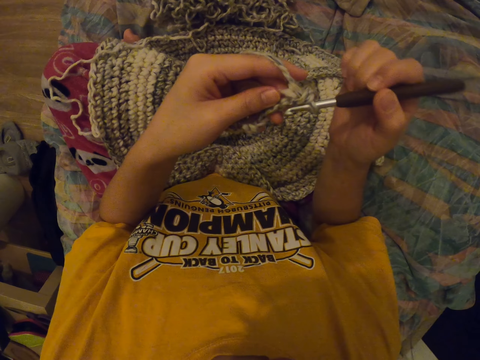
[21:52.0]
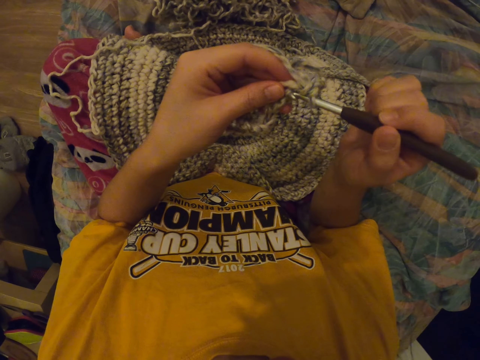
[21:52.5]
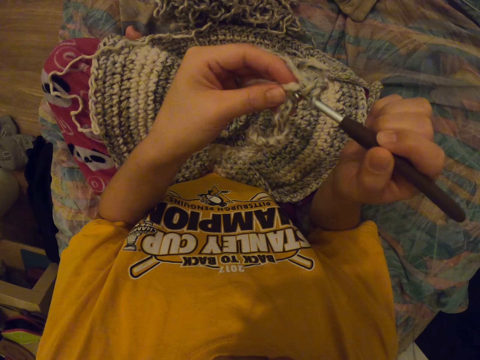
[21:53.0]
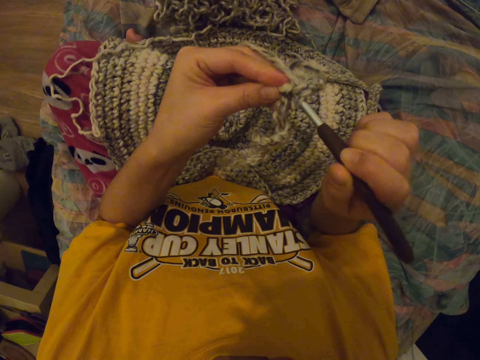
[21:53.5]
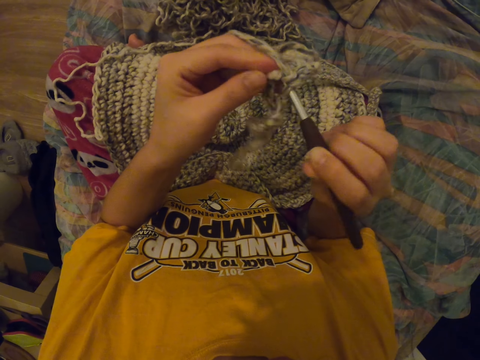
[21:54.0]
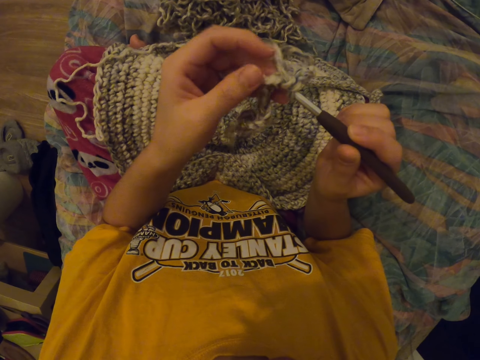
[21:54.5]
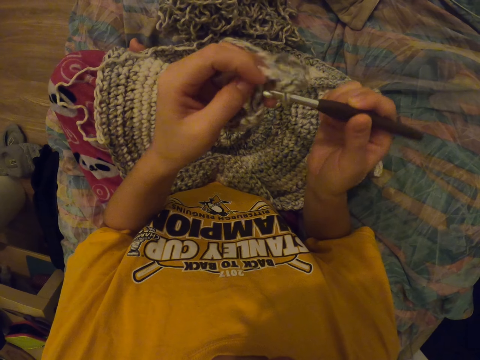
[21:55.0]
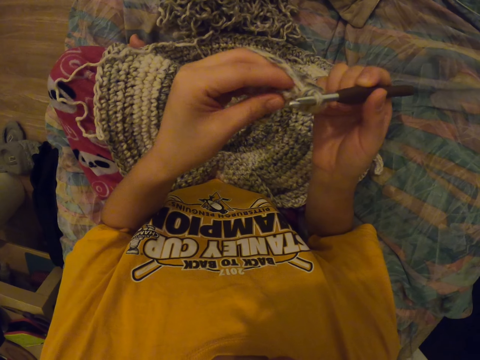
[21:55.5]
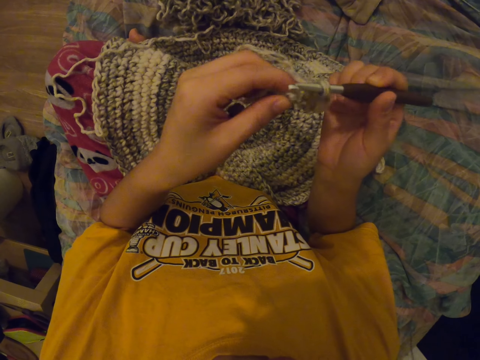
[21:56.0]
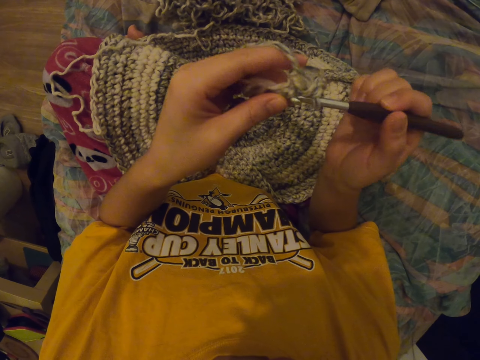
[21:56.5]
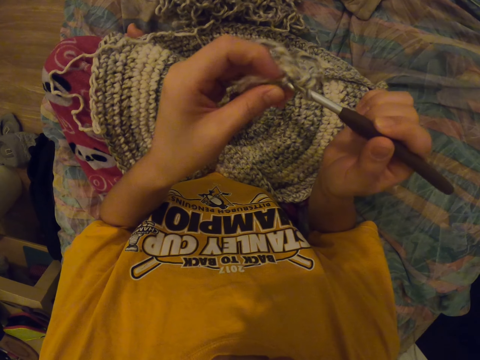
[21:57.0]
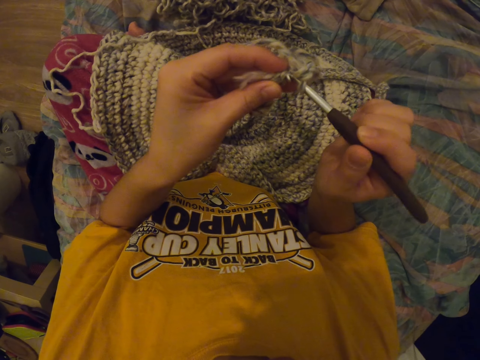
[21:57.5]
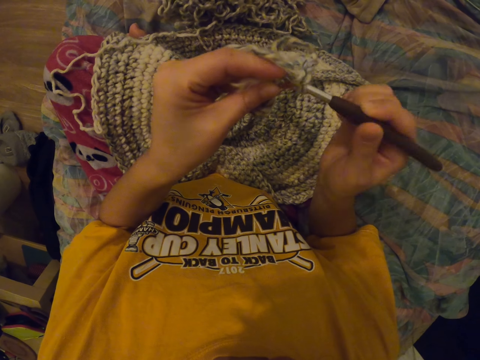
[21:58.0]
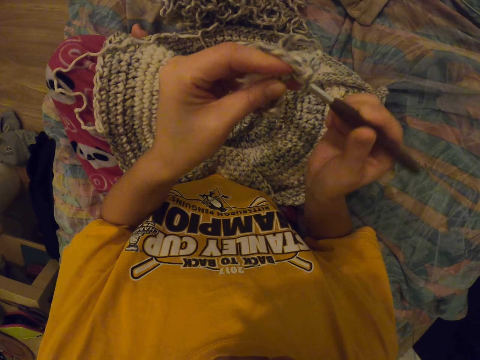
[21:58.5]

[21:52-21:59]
The camera wearer interlocks a loop of thread with the crochet hook.

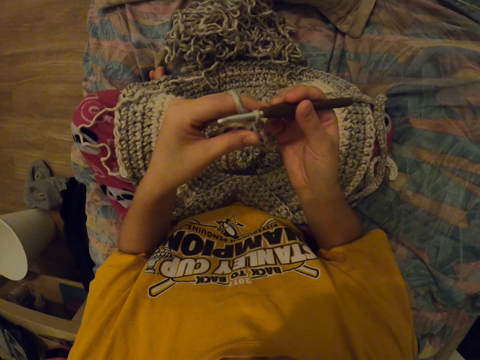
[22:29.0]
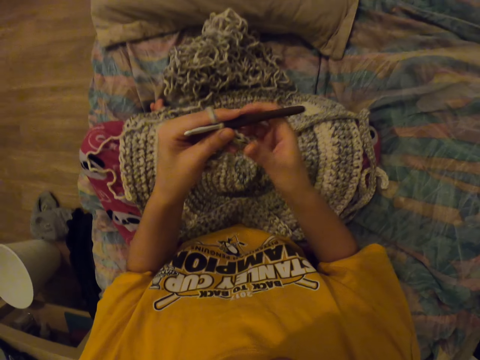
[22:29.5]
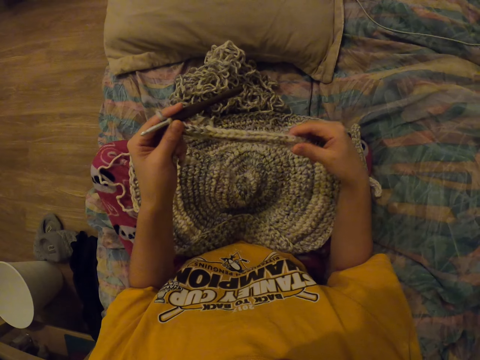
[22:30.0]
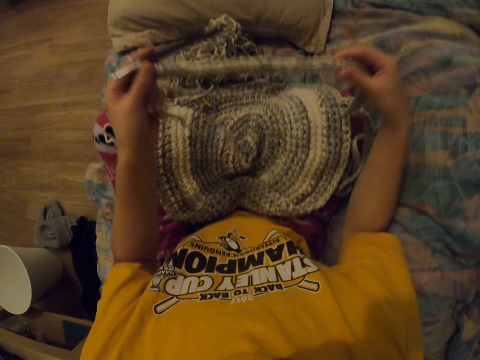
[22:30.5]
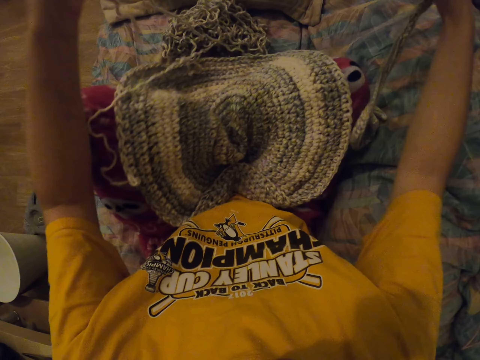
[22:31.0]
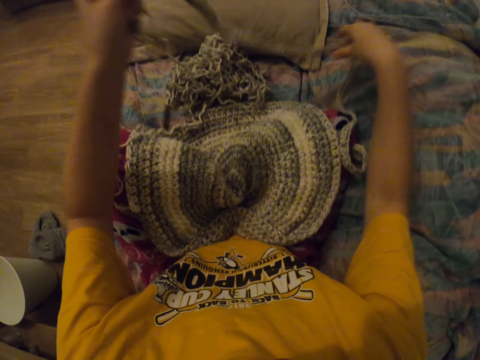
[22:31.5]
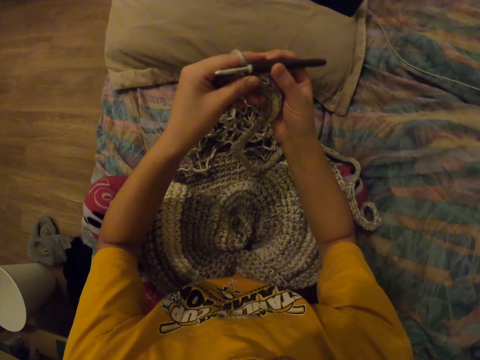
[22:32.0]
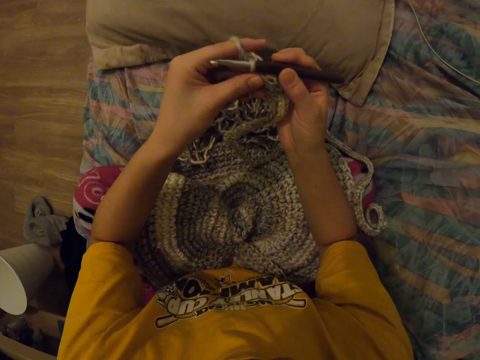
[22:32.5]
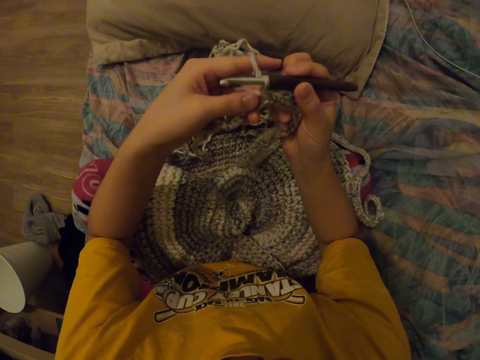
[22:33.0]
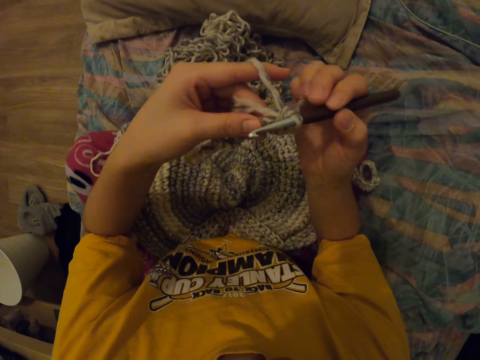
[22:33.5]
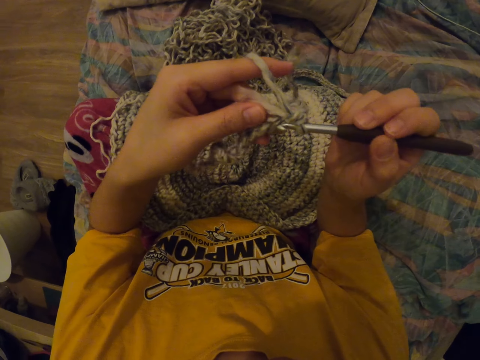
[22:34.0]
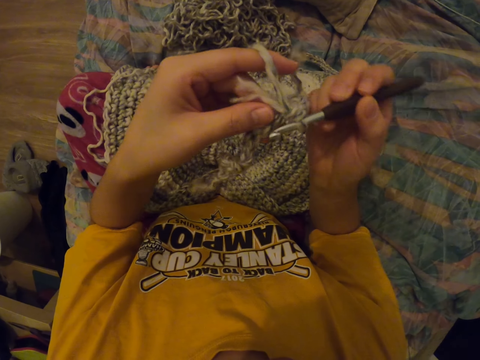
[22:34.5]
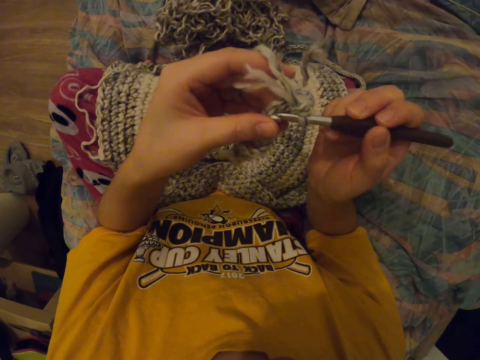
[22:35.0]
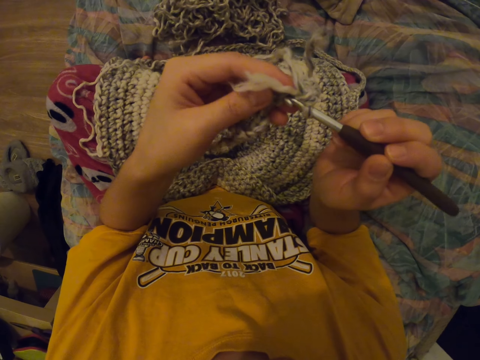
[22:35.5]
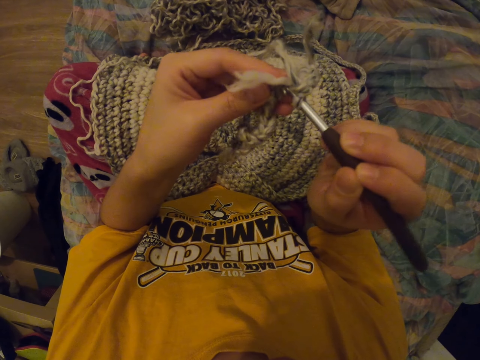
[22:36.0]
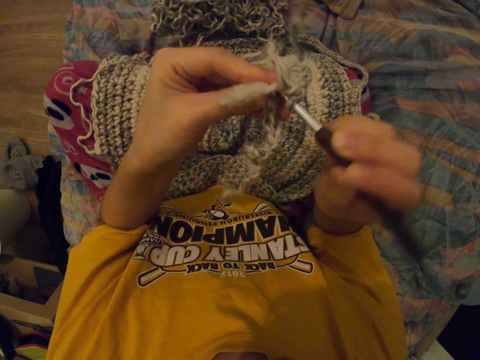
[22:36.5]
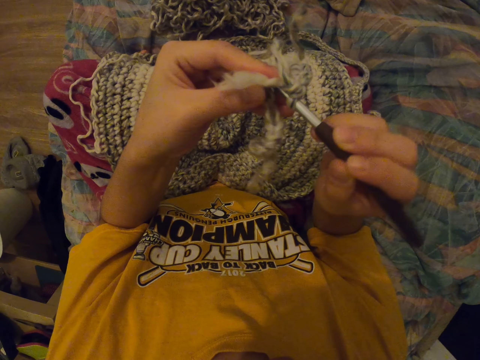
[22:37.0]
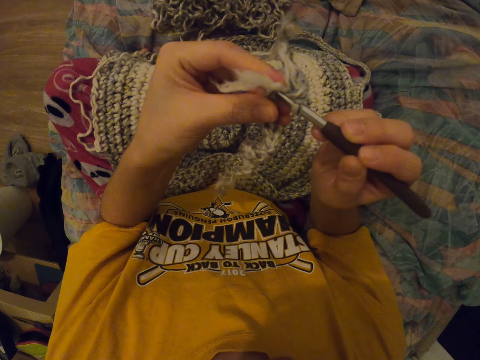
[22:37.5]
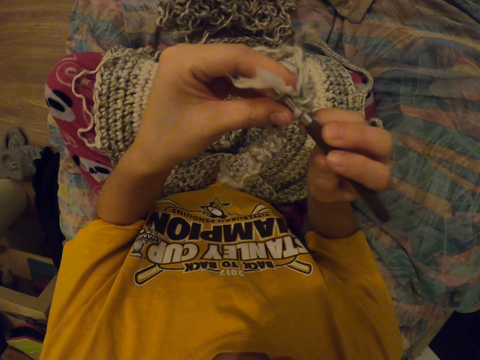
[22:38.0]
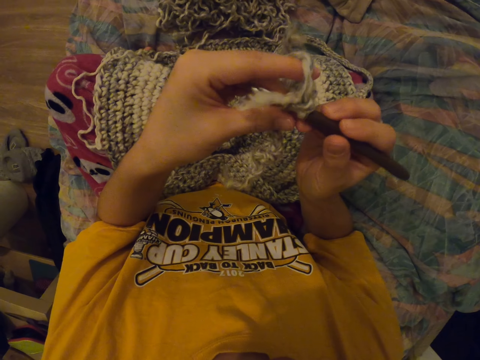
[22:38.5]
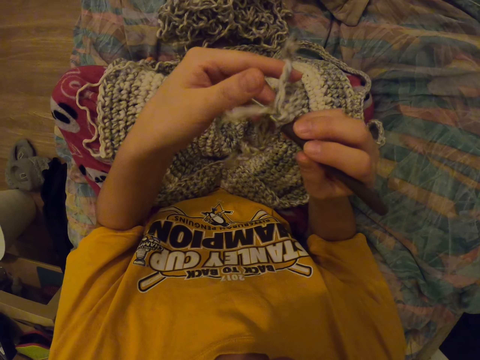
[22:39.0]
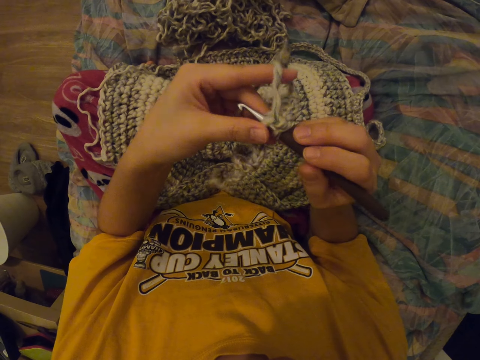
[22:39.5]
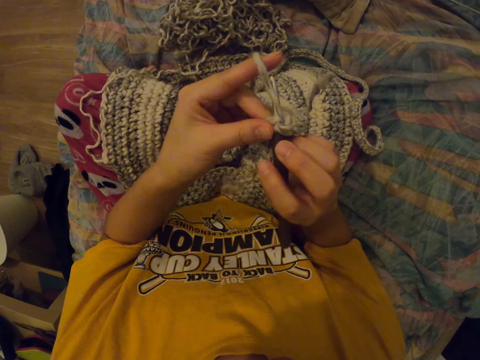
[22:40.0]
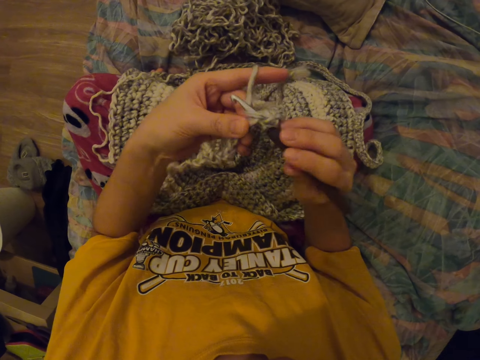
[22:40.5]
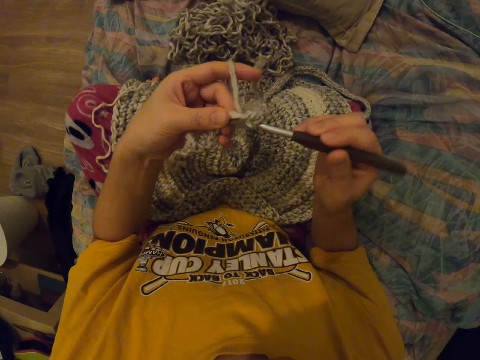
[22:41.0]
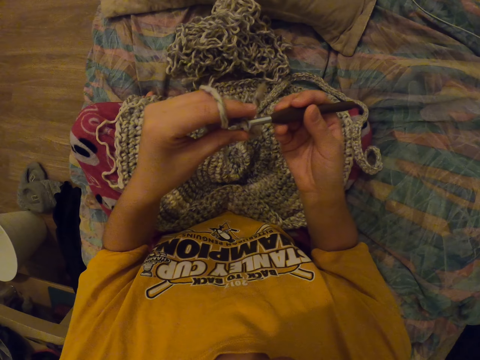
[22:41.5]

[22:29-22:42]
The camera wearer touches the garment. They interlock a loop of thread with the crochet hook.

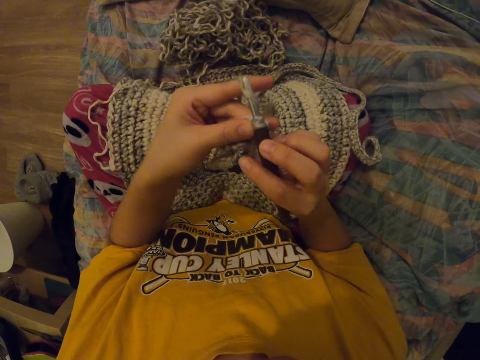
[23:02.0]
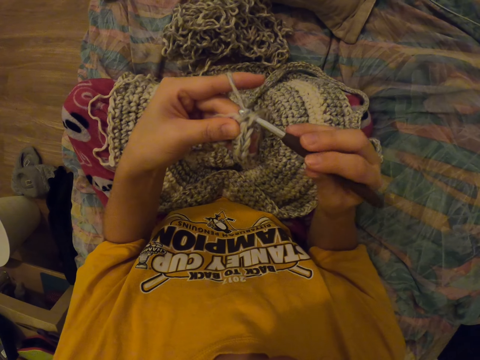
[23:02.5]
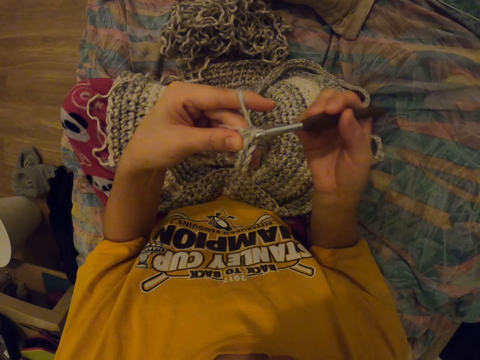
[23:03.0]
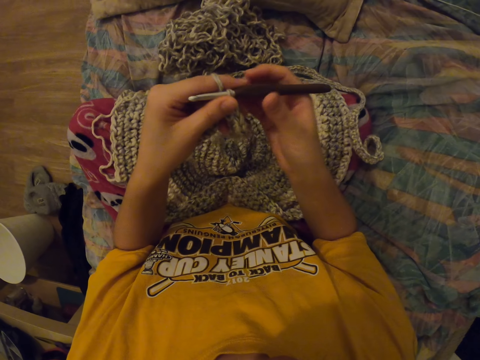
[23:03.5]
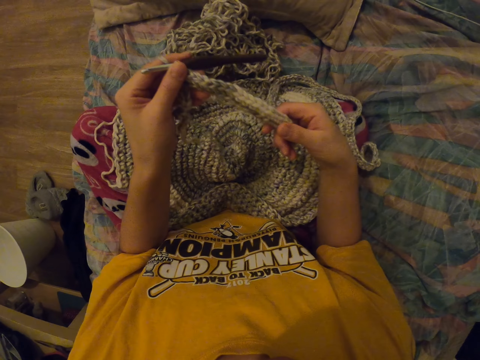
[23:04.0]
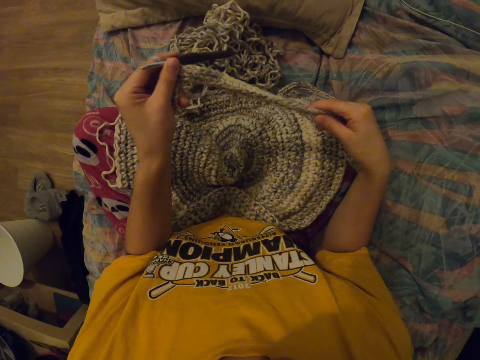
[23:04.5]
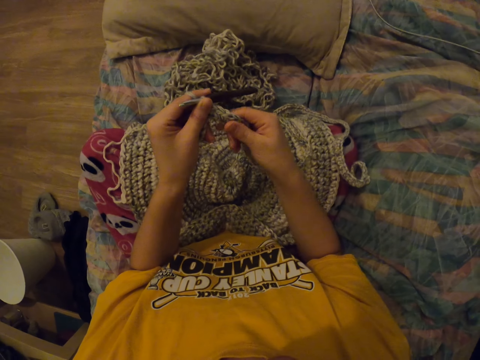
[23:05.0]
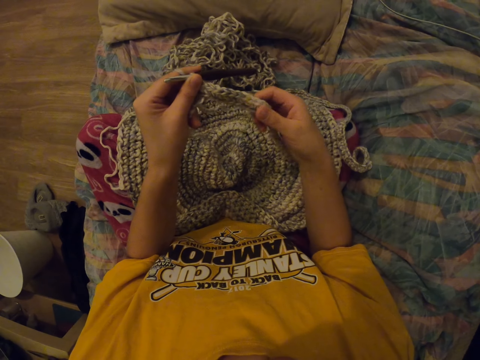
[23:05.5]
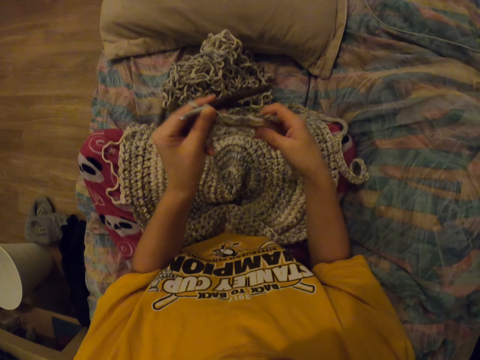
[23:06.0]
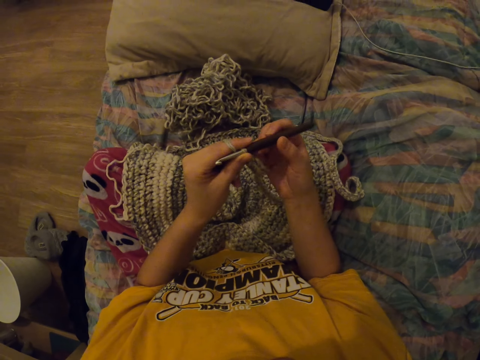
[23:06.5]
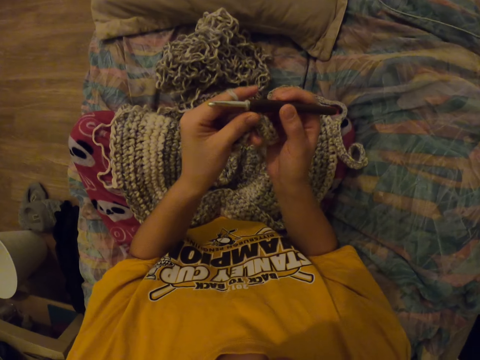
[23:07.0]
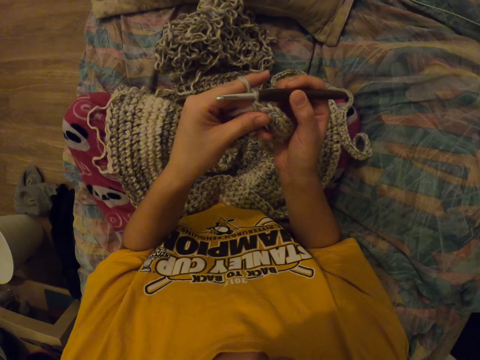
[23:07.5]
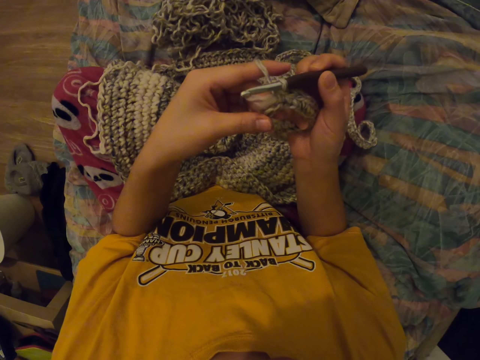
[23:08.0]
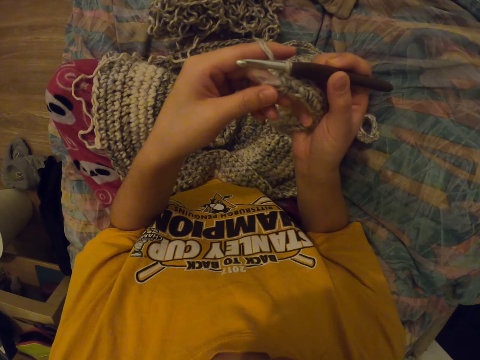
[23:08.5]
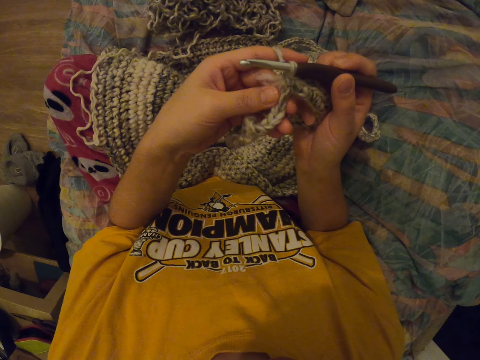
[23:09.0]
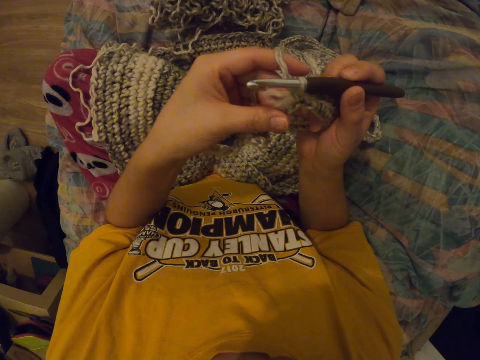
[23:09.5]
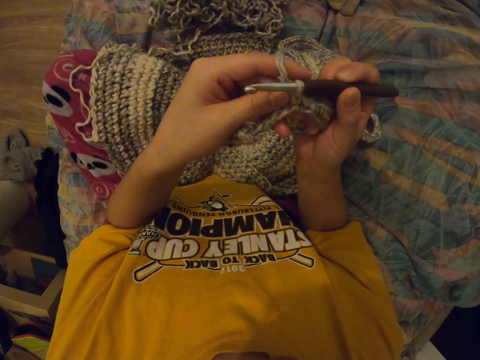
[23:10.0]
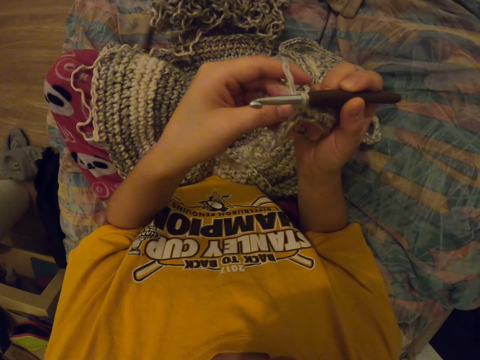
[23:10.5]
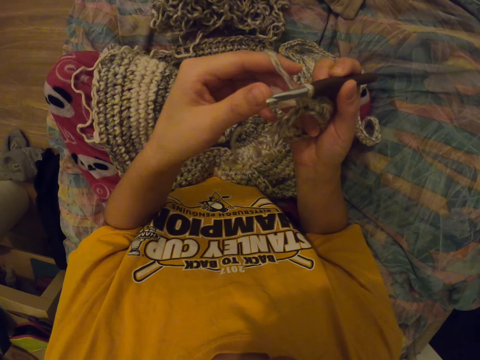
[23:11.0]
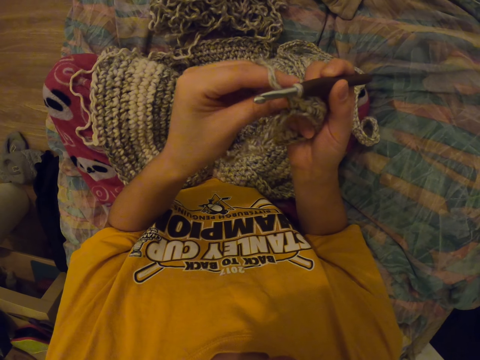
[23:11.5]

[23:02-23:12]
The camera wearer touches the garment. They straighten a thread. They hold the crochet hook. They knit a mat.
